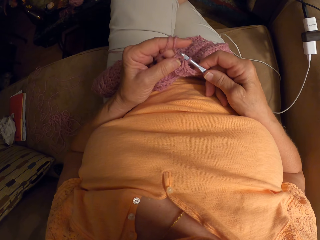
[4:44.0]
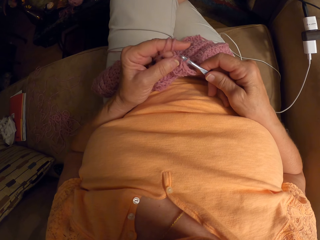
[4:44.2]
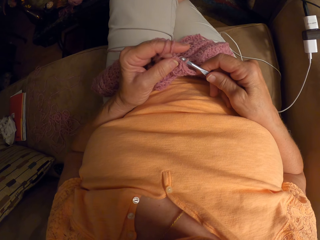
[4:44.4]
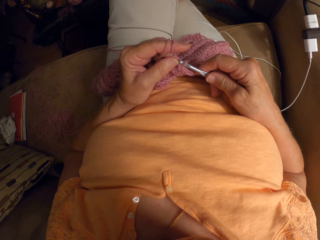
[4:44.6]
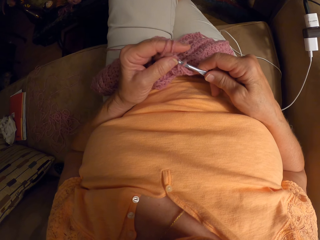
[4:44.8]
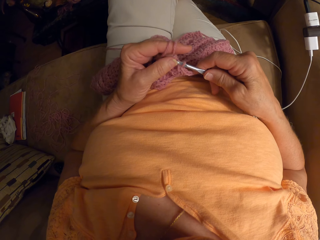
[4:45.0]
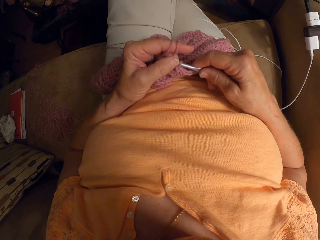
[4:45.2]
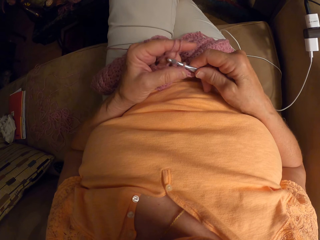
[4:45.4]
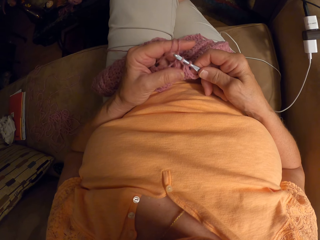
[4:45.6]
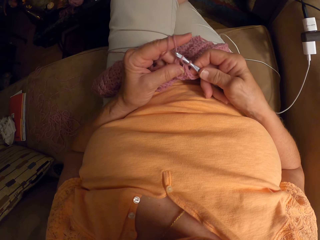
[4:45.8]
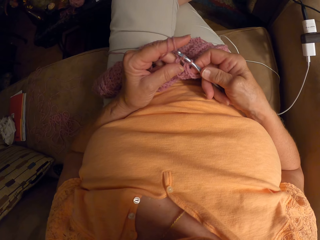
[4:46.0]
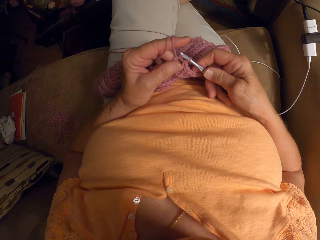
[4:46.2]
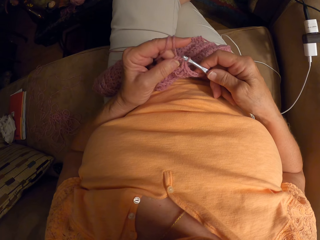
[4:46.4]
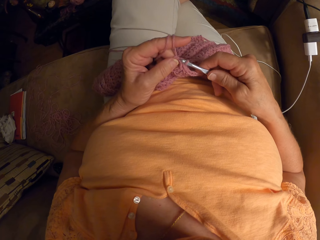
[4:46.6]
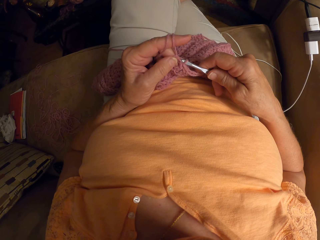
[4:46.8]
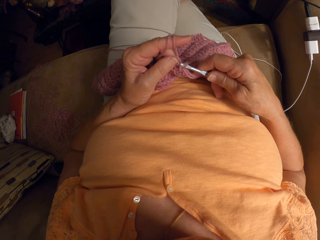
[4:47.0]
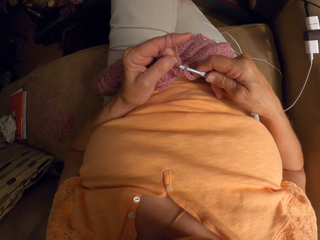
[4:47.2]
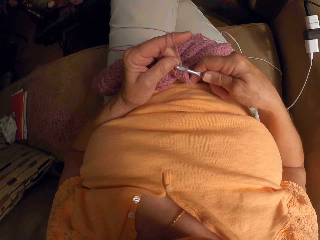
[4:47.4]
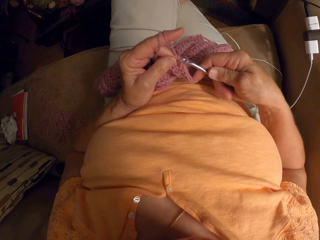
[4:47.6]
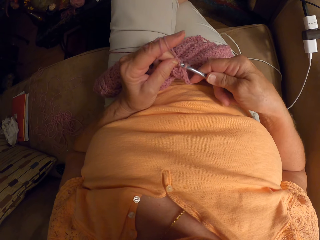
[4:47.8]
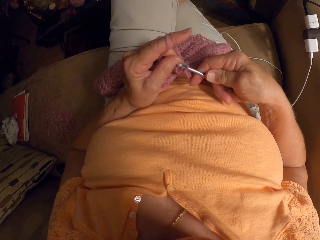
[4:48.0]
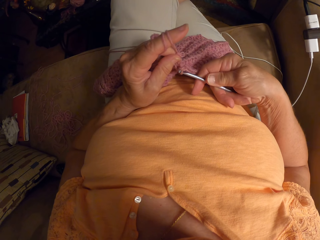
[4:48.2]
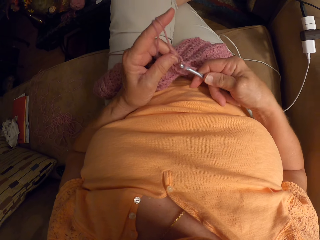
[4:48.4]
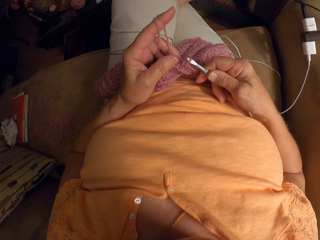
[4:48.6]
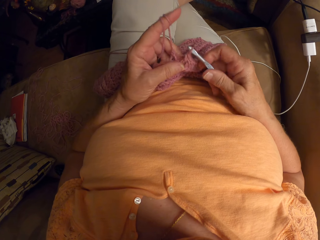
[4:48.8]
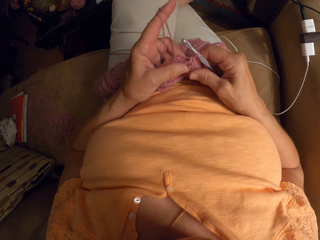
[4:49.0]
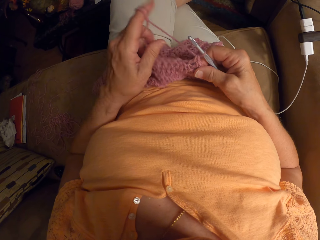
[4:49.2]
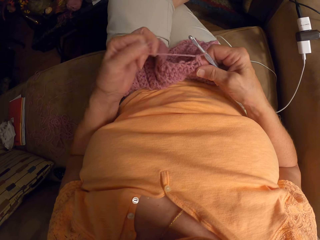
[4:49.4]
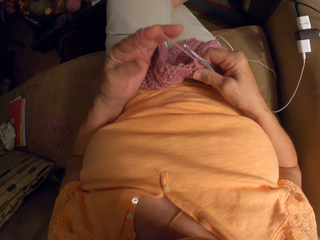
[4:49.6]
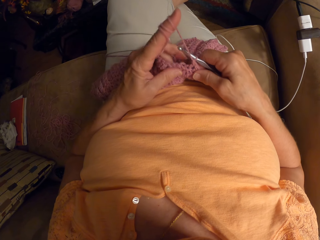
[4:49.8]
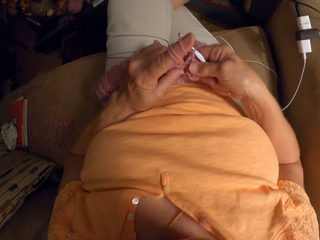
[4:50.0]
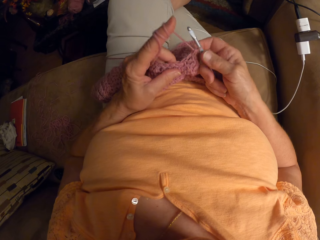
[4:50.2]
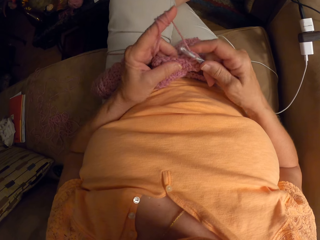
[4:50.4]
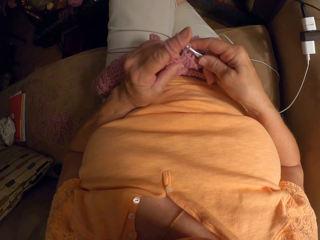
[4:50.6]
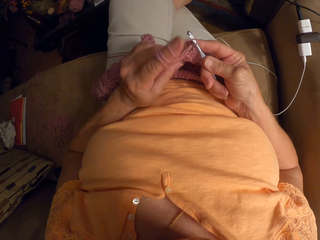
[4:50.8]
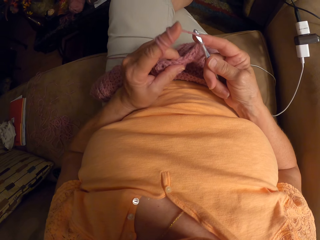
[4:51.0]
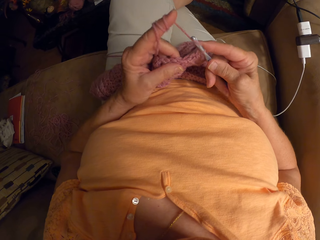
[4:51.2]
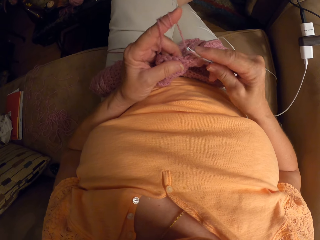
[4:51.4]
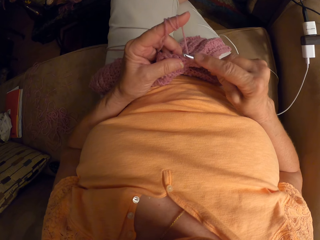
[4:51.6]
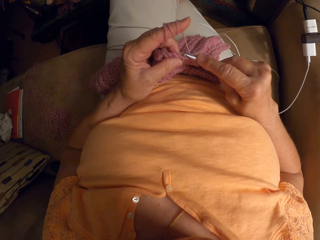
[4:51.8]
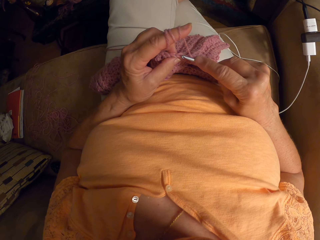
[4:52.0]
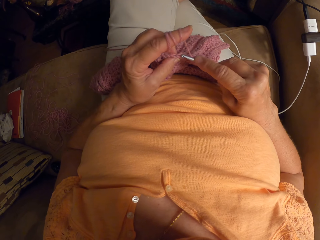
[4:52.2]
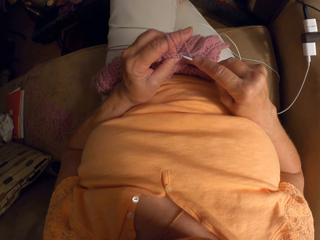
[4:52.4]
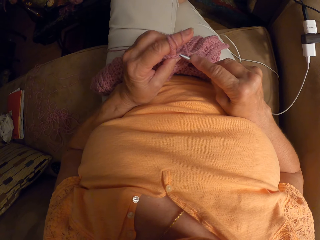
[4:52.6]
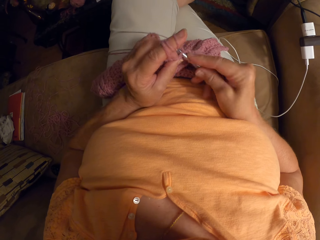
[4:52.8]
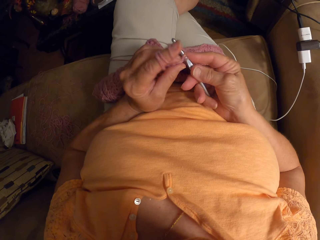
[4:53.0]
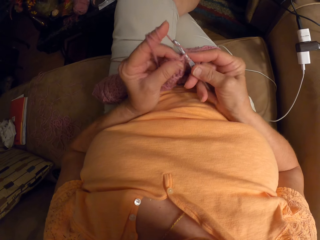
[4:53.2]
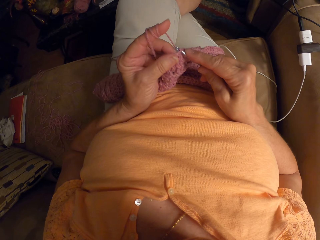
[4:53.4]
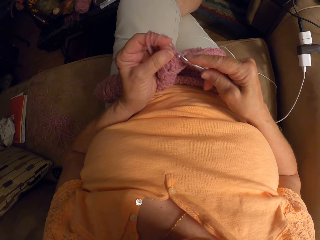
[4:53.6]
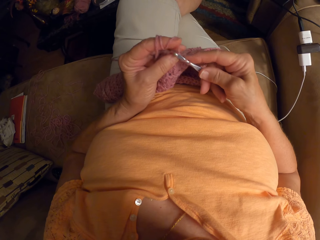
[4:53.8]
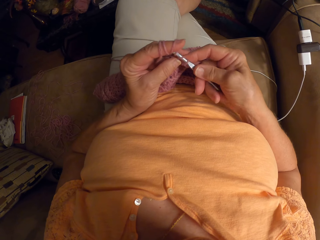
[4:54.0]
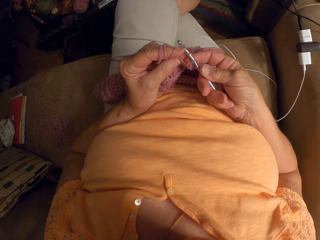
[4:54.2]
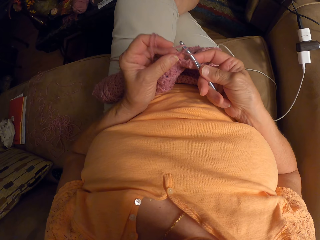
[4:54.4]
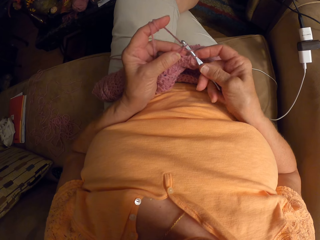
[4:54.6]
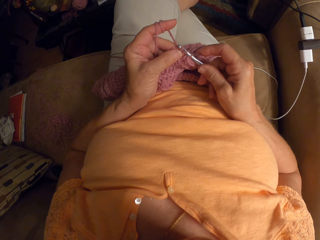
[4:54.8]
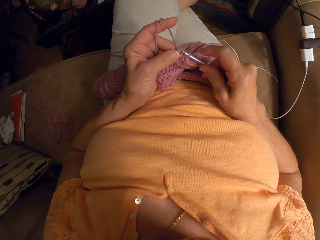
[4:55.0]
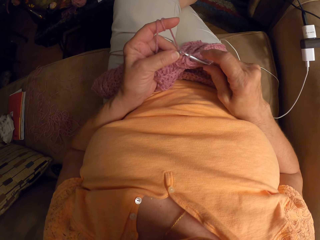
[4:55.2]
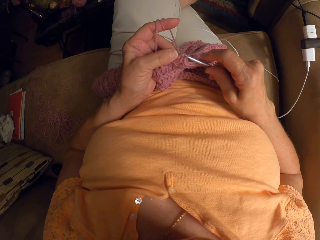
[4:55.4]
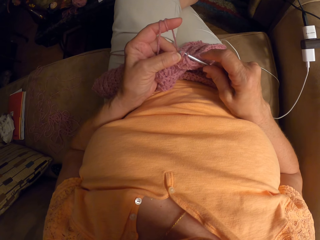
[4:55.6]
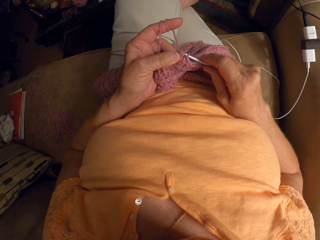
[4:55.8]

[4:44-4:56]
The camera wearer wraps the yarn around her left hand, on her index finger. She interlocks the garment using a crochet hook.

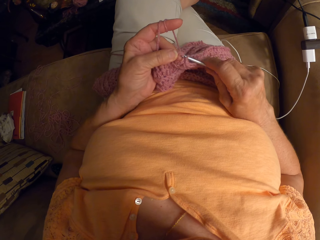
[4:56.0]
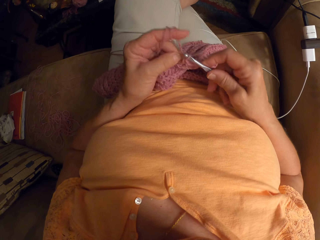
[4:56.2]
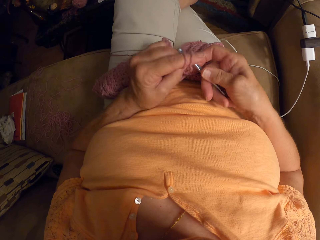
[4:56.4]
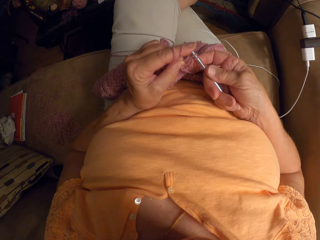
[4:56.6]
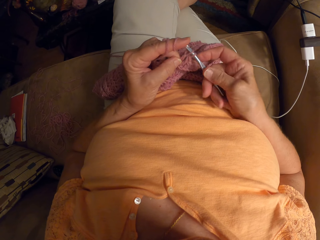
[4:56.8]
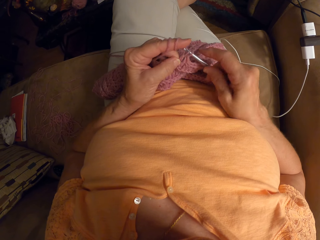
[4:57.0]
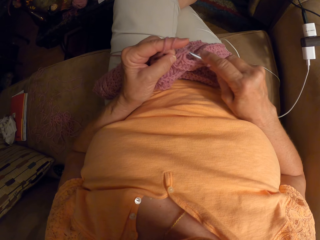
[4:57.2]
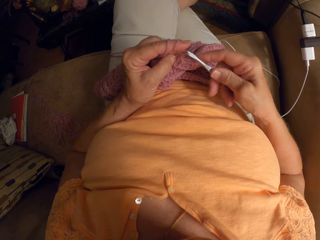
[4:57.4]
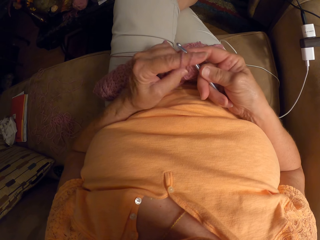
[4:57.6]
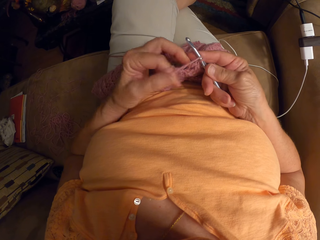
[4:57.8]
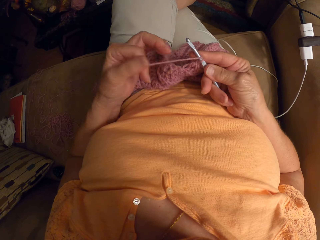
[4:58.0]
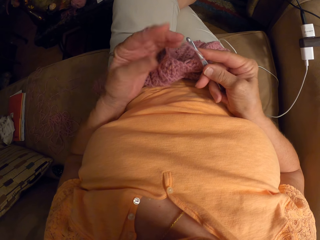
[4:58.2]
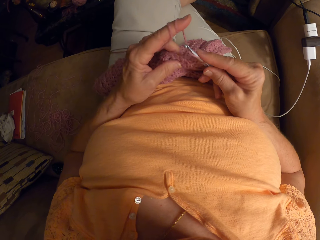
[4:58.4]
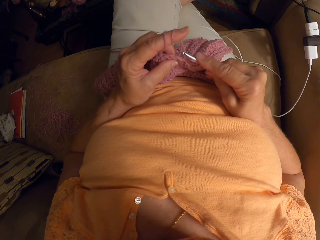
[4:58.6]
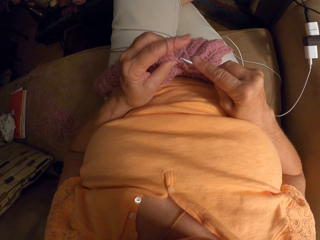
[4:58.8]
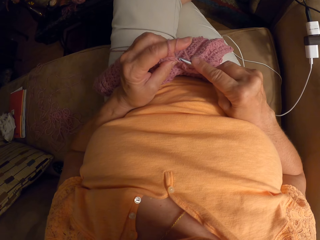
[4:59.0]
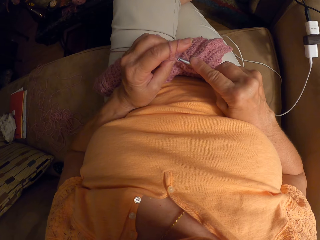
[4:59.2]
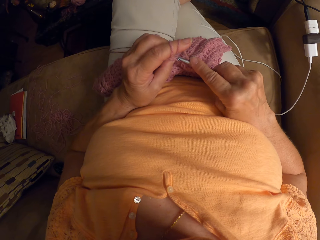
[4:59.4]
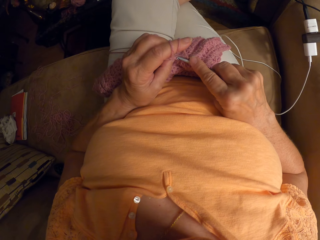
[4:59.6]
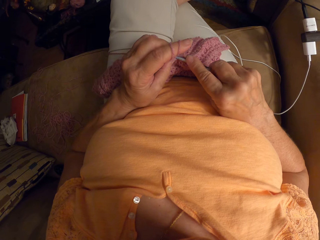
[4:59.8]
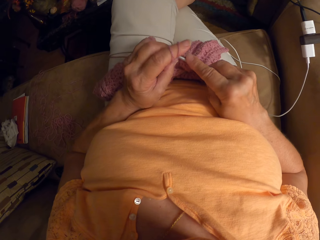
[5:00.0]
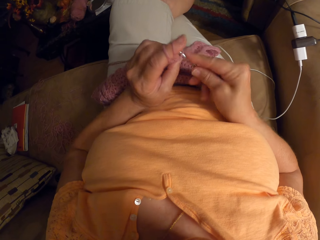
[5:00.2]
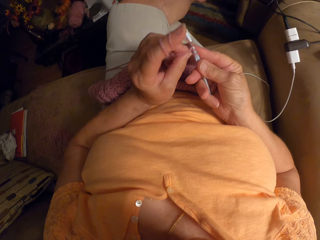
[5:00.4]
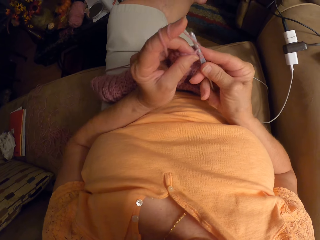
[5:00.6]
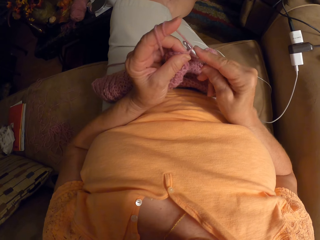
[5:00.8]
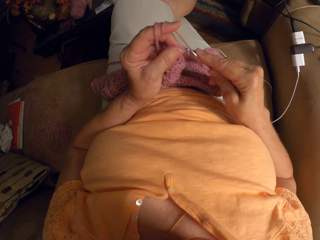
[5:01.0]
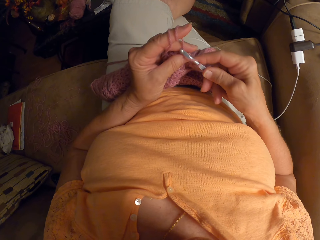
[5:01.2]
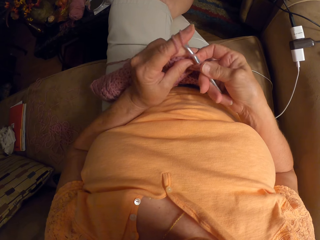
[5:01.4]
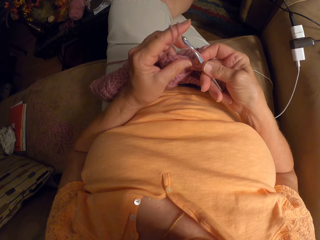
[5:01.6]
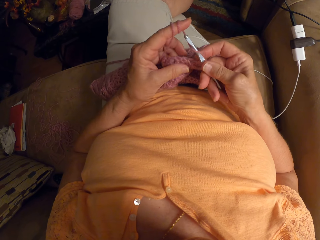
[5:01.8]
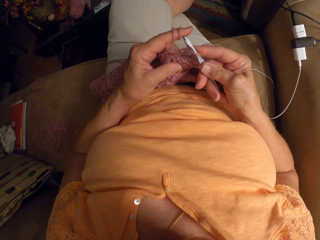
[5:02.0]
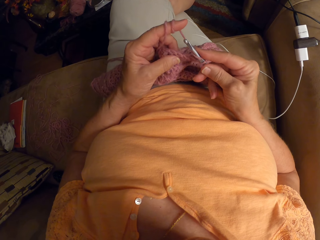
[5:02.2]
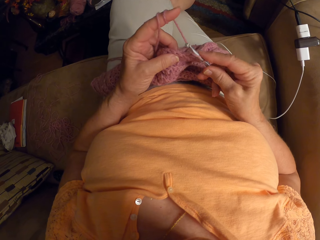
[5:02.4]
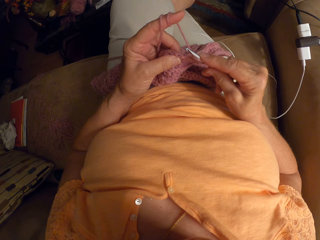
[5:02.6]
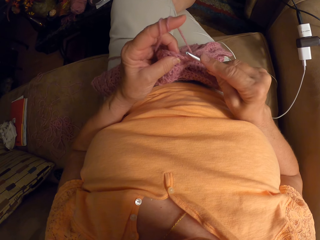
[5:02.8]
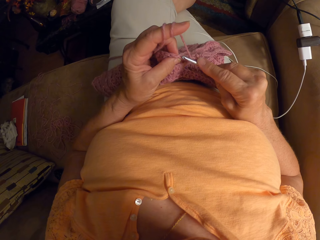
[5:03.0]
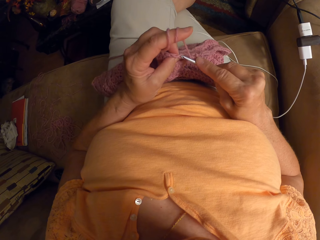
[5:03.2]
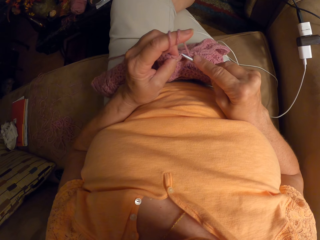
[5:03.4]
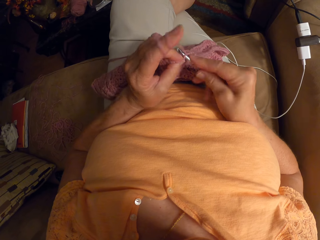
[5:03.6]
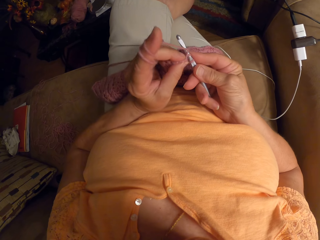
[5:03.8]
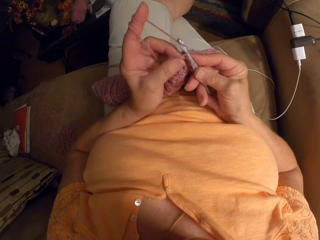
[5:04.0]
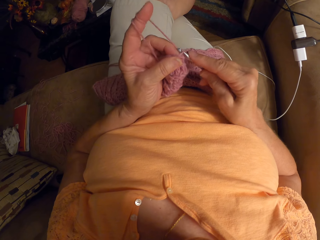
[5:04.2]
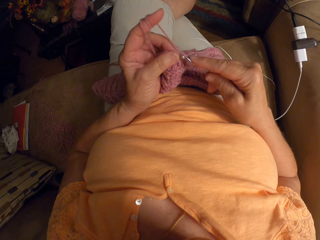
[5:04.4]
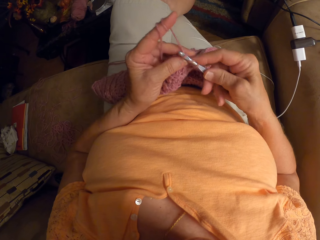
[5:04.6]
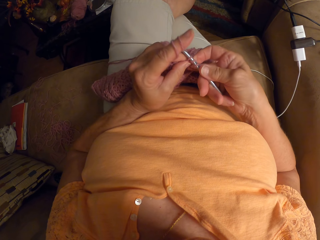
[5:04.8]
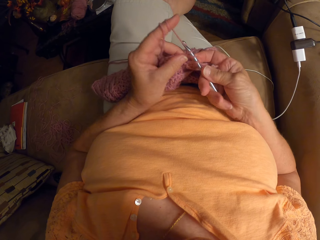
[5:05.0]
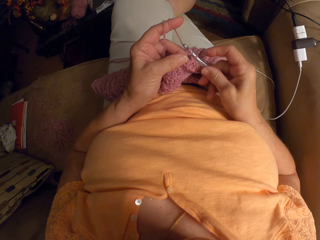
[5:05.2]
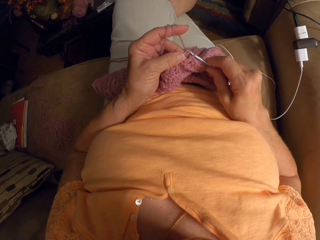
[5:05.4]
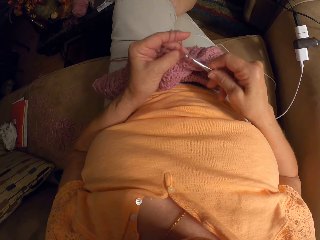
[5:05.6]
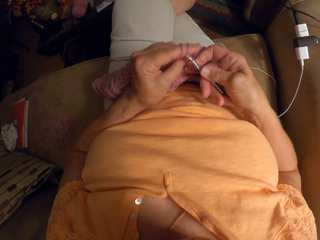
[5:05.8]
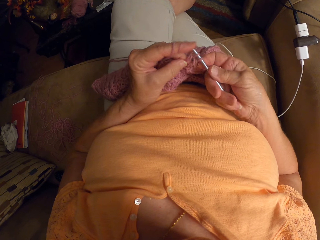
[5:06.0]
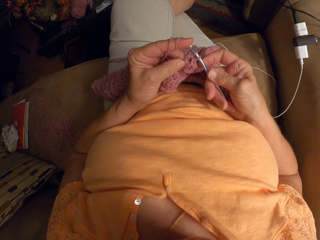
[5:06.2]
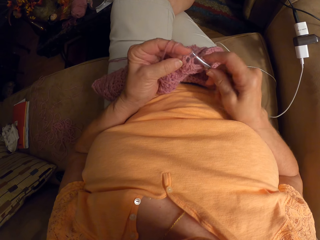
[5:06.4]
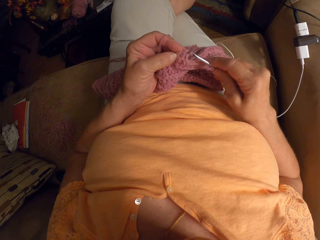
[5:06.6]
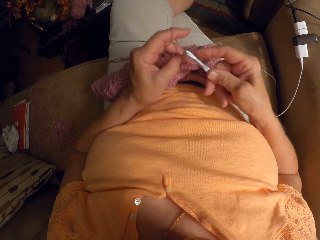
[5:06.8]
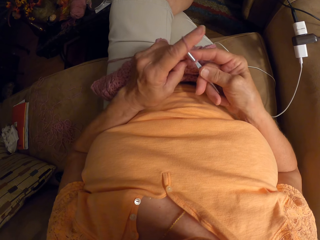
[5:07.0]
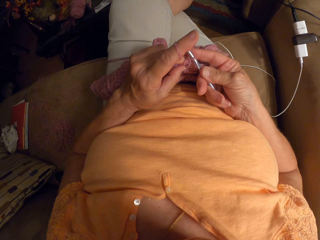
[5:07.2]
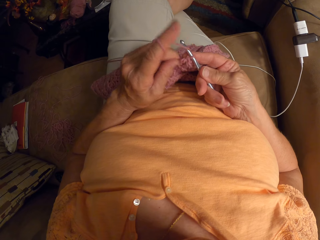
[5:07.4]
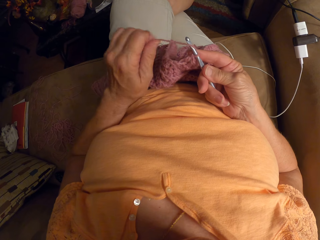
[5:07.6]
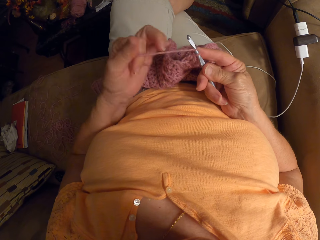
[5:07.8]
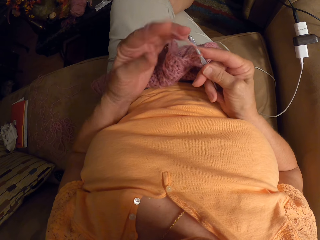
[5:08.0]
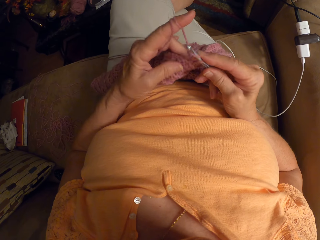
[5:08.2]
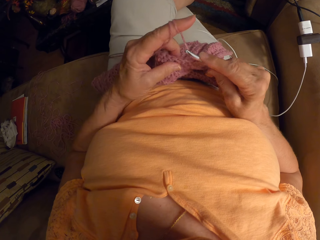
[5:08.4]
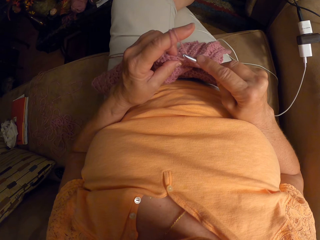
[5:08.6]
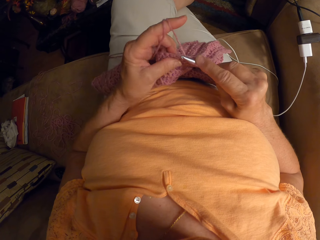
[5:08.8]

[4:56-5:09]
The camera wearer rolls the thread on her index finger. She interlocks the garment using a crochet hook. She wraps the yarn around her left hand, on her index finger.
